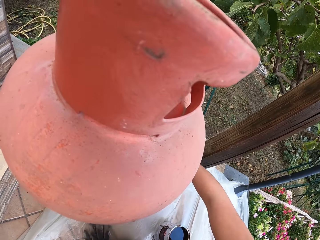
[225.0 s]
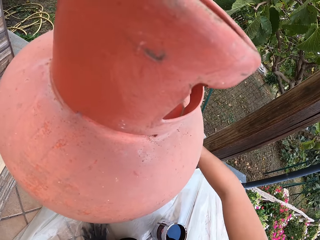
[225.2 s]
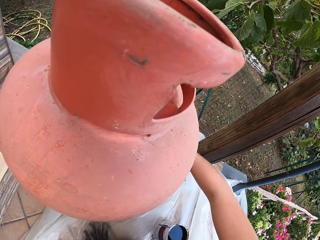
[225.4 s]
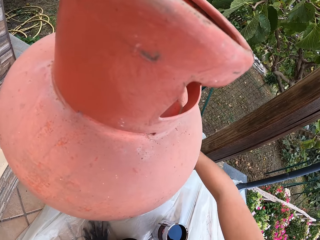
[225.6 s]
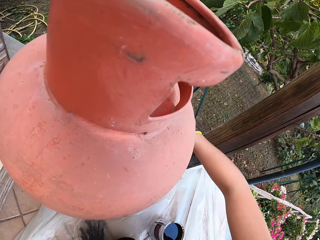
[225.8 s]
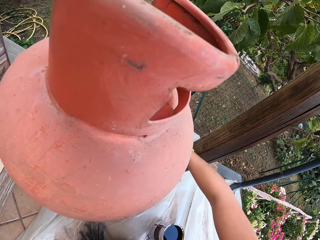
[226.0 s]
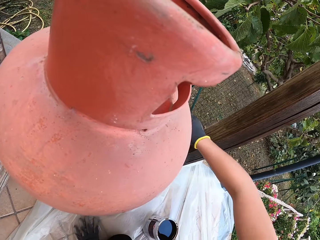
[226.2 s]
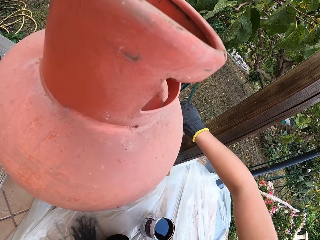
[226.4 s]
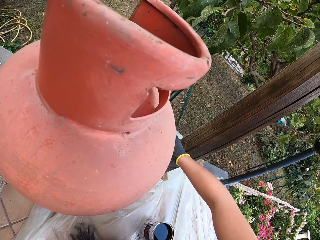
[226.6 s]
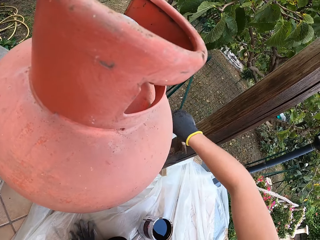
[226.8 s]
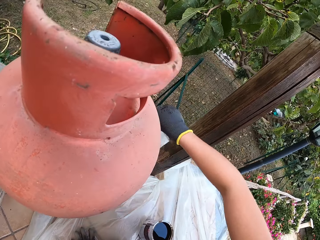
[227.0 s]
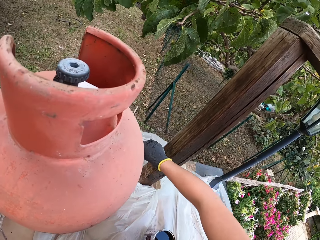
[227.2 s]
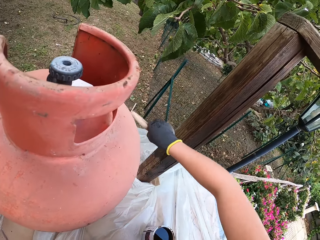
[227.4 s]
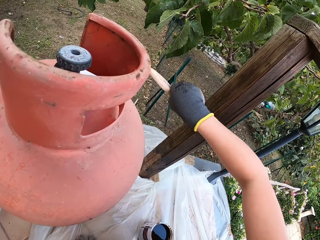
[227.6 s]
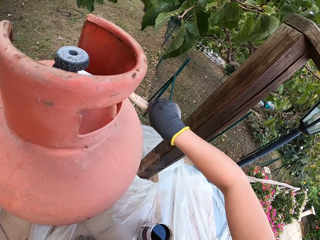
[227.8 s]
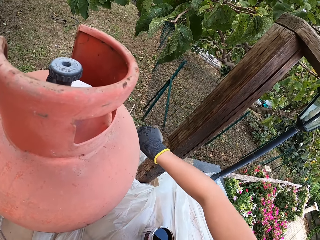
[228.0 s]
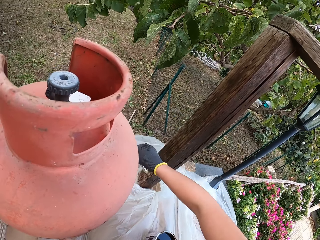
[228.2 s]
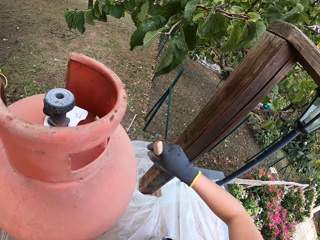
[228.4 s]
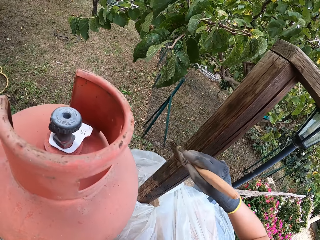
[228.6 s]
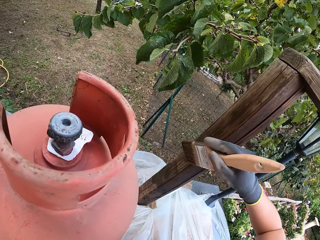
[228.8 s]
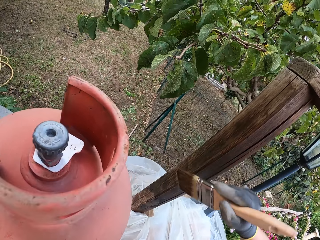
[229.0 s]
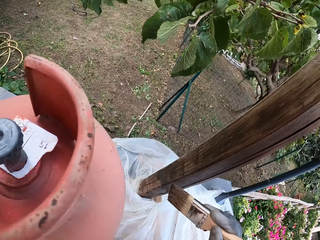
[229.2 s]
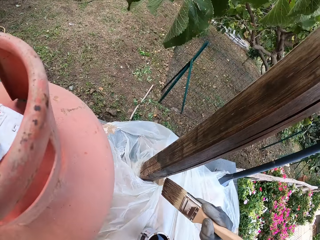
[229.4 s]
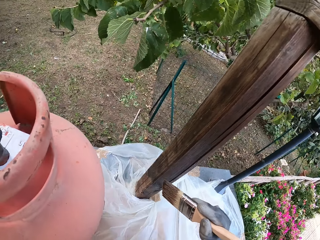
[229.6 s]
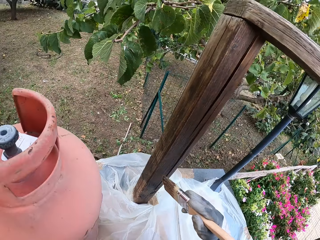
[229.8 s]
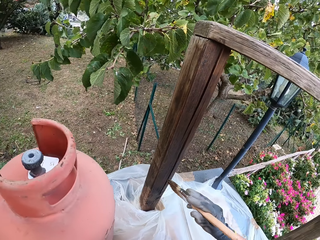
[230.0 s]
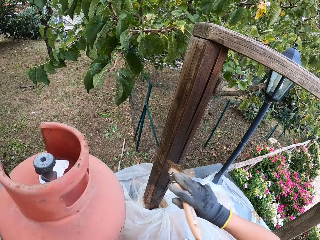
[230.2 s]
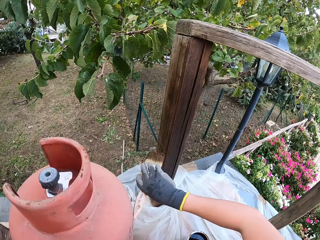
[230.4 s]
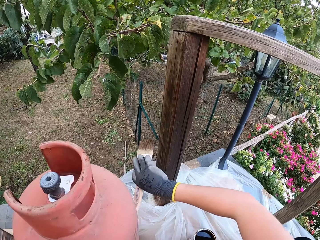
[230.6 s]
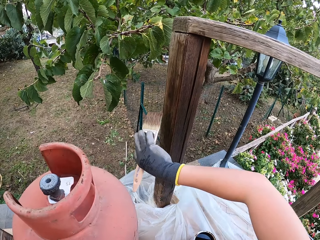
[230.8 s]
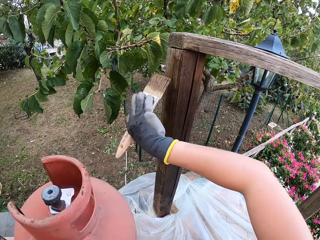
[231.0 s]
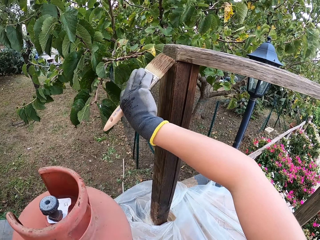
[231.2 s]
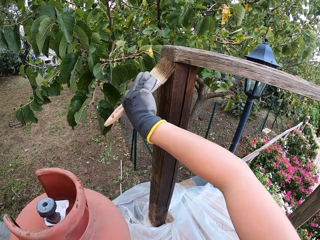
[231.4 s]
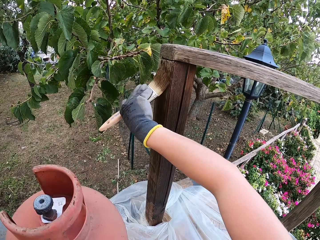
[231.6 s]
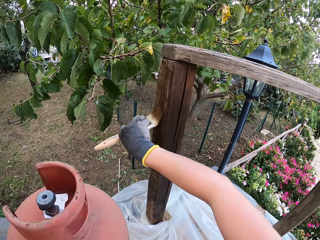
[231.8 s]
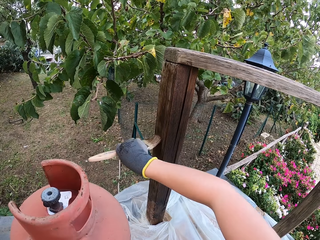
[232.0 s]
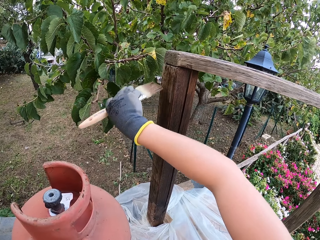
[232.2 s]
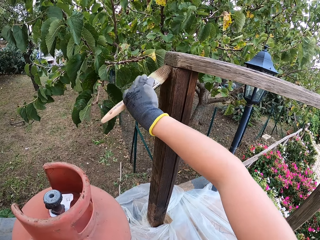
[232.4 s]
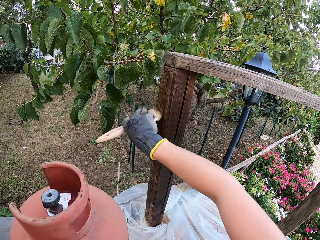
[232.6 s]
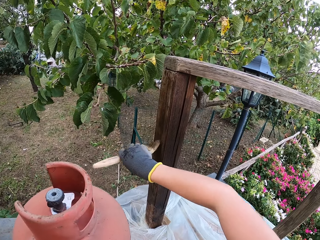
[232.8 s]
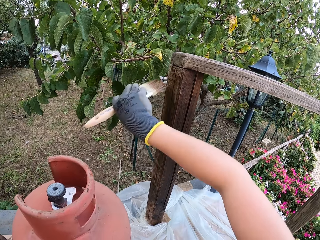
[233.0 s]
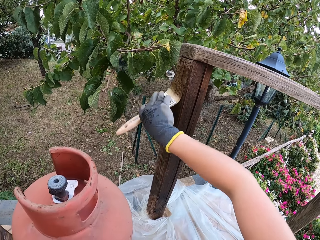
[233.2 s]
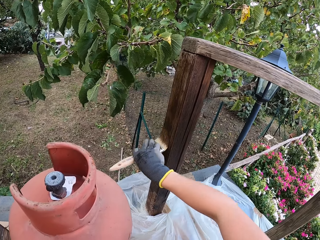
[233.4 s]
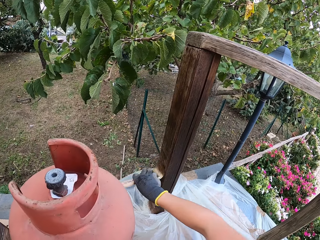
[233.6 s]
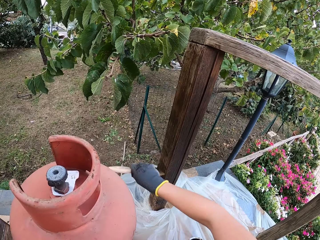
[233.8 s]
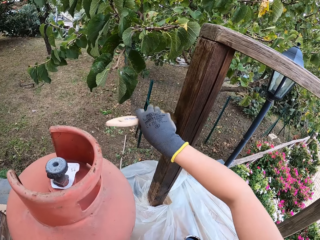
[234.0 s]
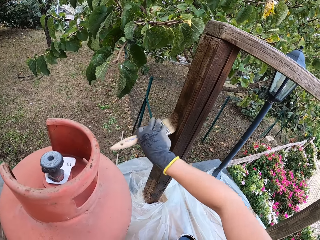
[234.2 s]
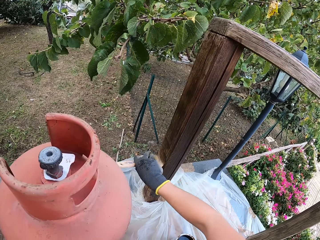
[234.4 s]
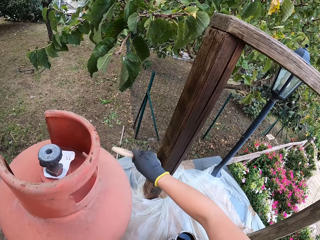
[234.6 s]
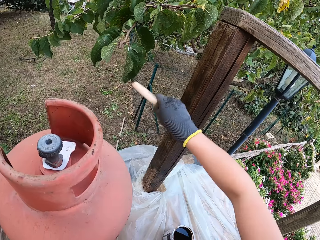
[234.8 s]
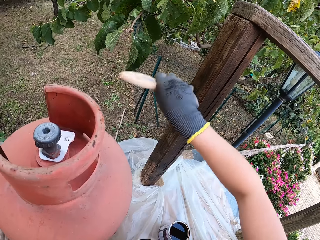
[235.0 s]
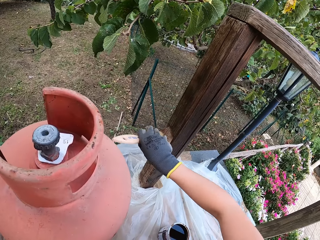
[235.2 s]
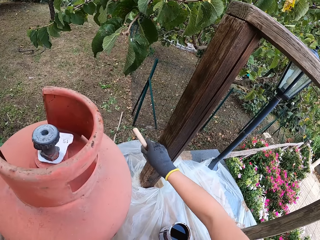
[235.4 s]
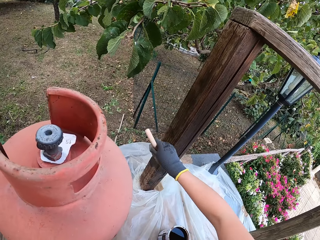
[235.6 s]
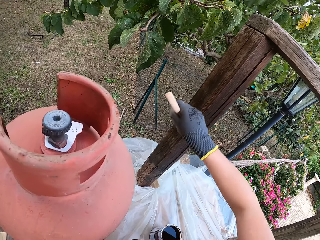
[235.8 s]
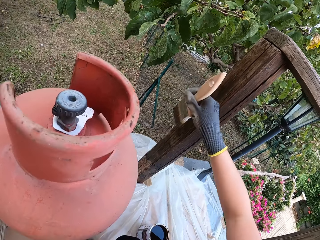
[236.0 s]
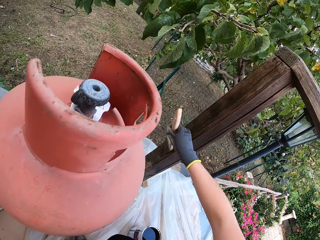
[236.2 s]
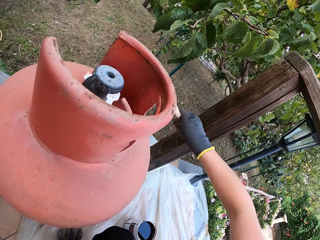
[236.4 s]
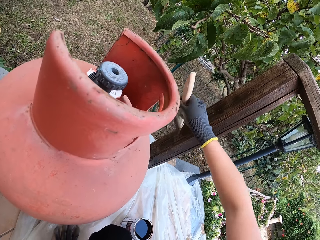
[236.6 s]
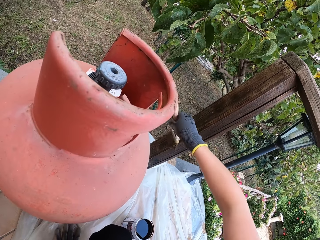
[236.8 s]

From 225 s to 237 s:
The camera wearer holds the paint brush and paints the balustrade.

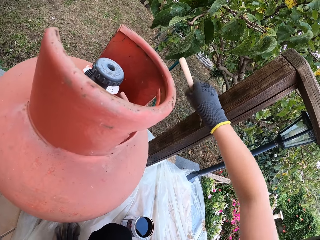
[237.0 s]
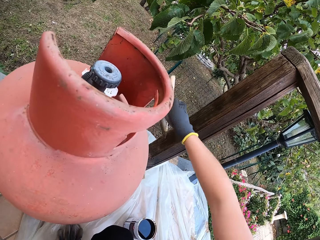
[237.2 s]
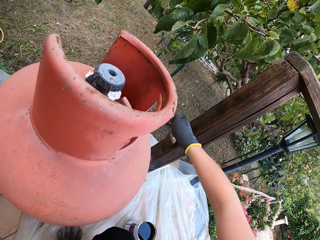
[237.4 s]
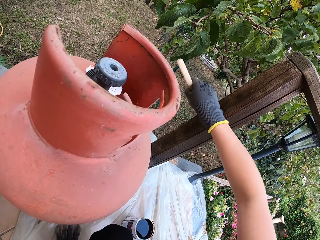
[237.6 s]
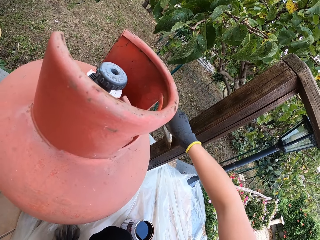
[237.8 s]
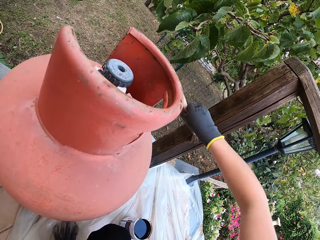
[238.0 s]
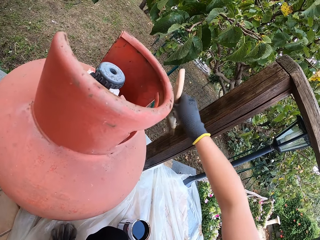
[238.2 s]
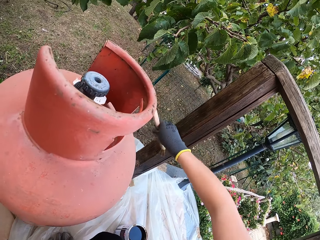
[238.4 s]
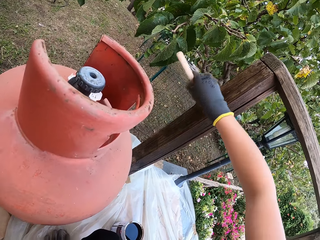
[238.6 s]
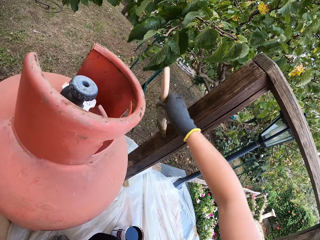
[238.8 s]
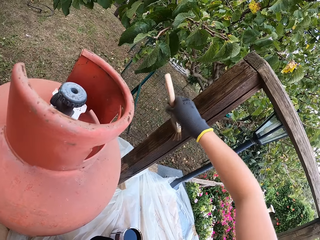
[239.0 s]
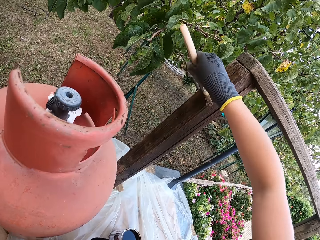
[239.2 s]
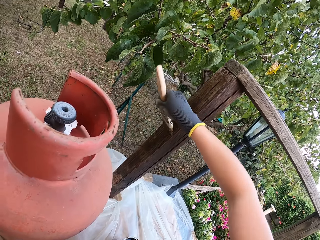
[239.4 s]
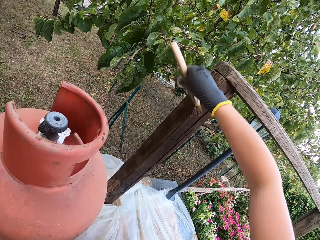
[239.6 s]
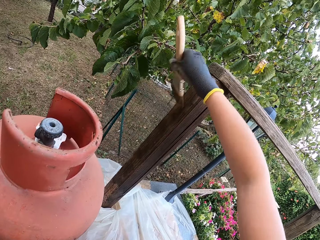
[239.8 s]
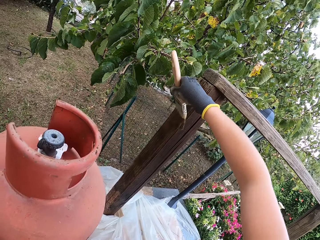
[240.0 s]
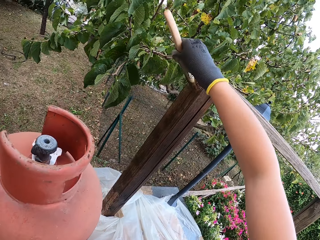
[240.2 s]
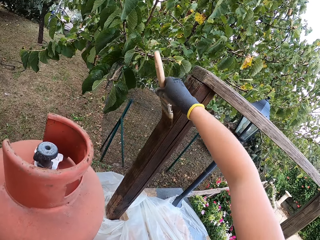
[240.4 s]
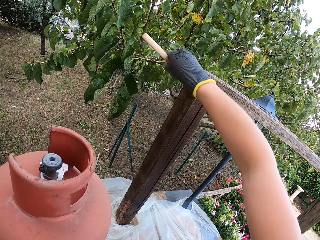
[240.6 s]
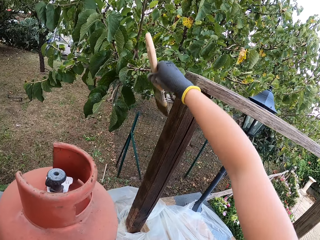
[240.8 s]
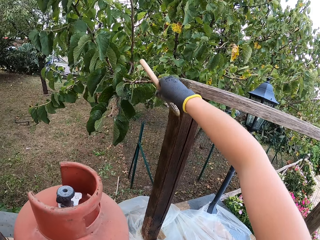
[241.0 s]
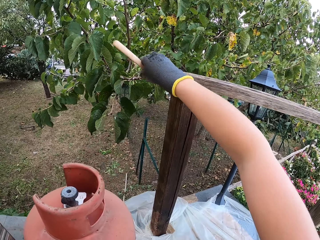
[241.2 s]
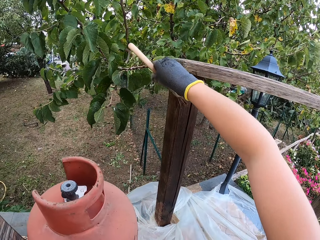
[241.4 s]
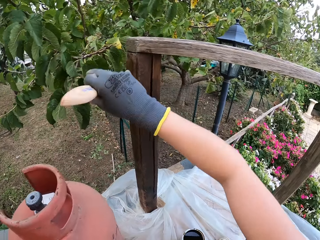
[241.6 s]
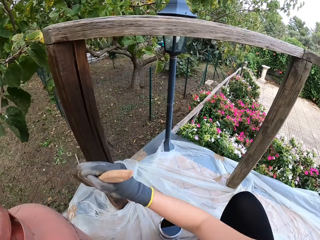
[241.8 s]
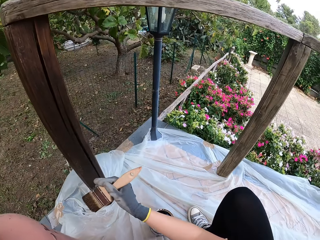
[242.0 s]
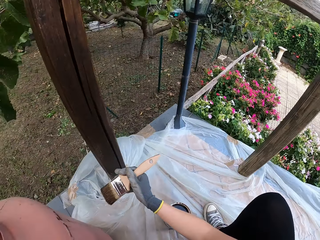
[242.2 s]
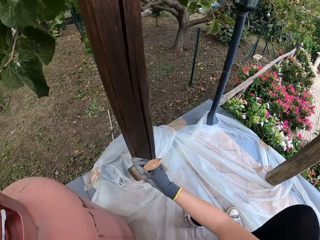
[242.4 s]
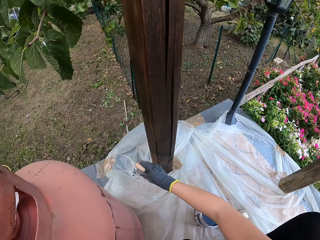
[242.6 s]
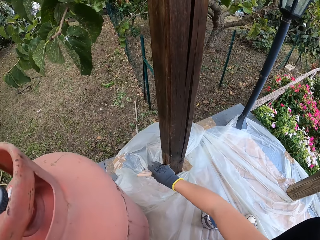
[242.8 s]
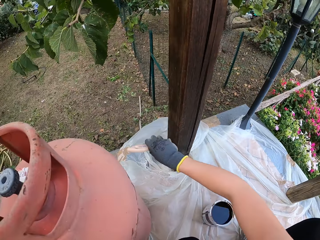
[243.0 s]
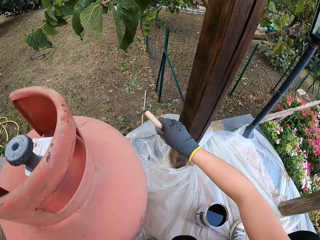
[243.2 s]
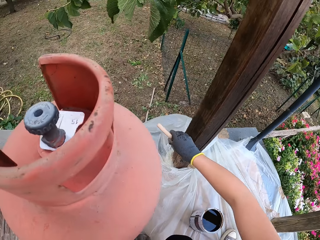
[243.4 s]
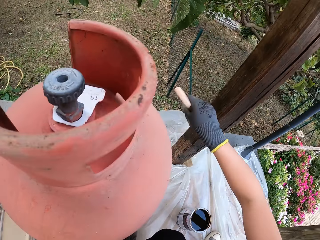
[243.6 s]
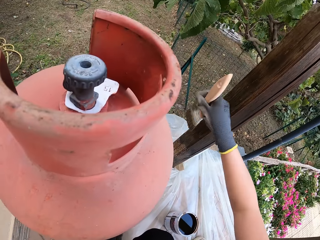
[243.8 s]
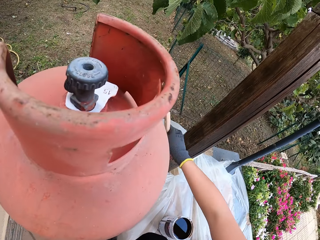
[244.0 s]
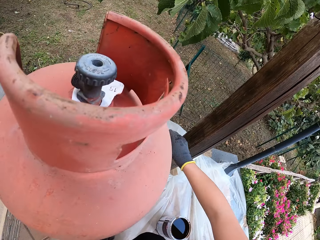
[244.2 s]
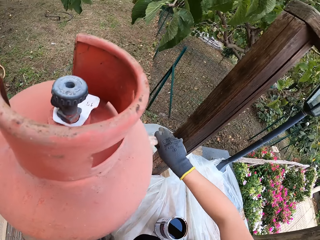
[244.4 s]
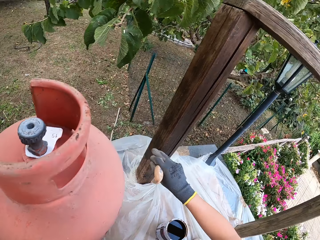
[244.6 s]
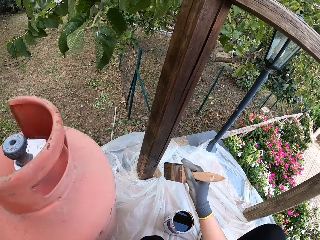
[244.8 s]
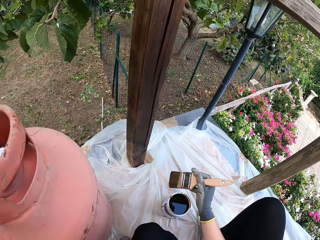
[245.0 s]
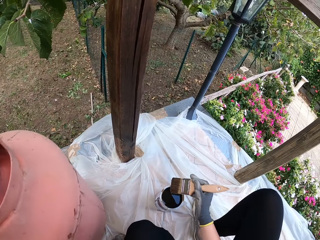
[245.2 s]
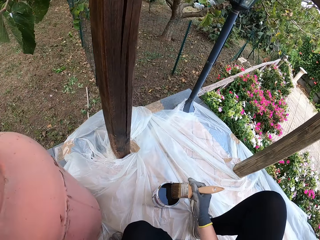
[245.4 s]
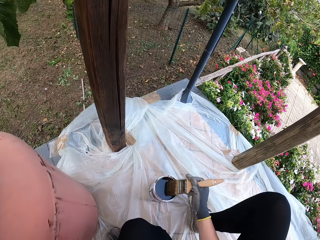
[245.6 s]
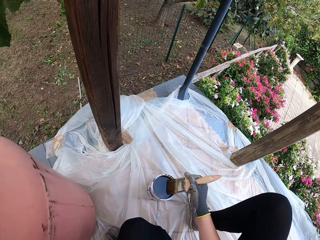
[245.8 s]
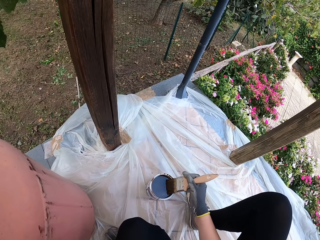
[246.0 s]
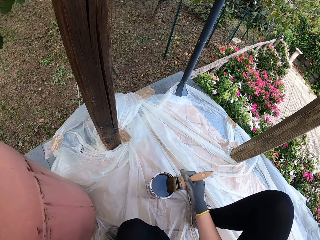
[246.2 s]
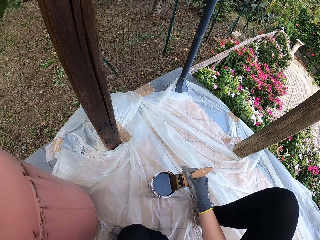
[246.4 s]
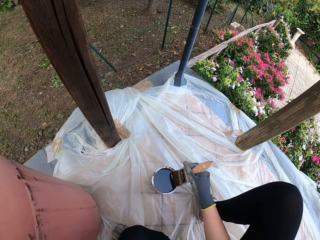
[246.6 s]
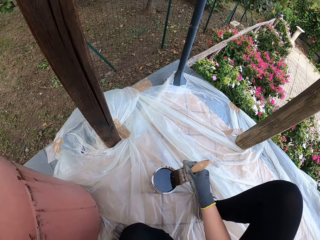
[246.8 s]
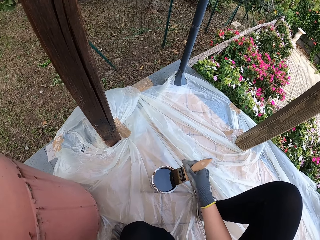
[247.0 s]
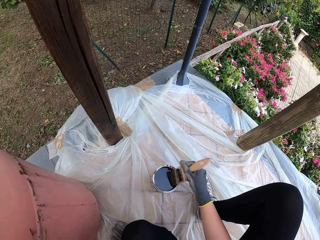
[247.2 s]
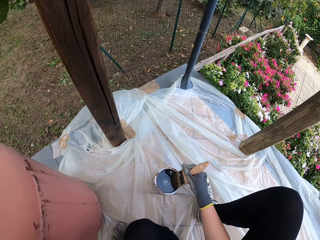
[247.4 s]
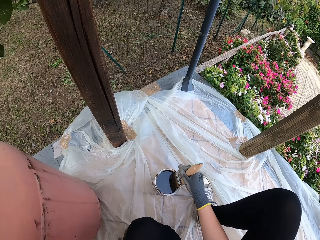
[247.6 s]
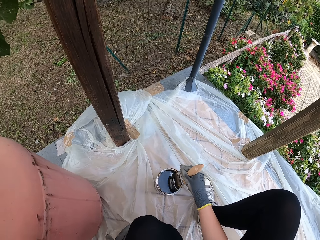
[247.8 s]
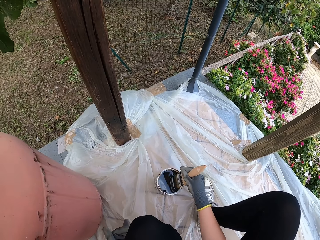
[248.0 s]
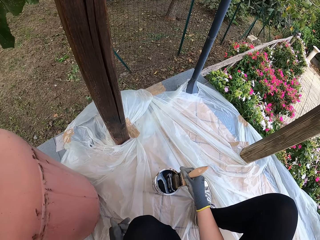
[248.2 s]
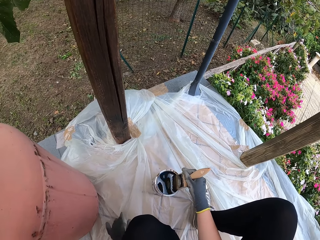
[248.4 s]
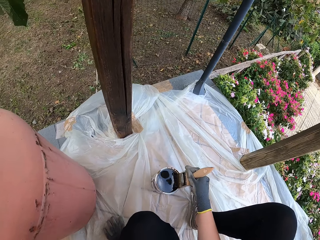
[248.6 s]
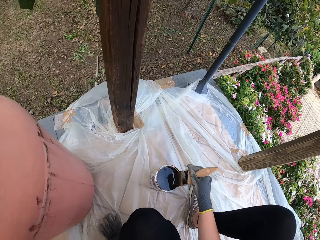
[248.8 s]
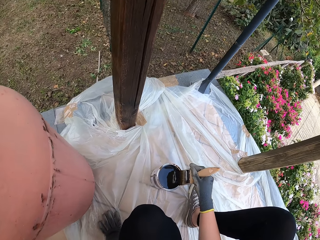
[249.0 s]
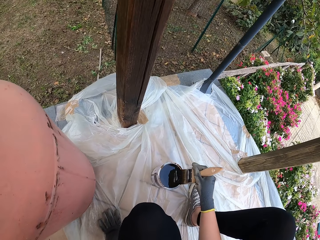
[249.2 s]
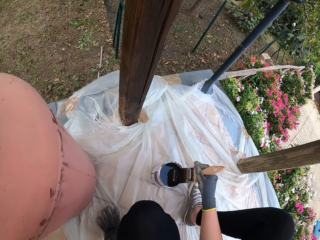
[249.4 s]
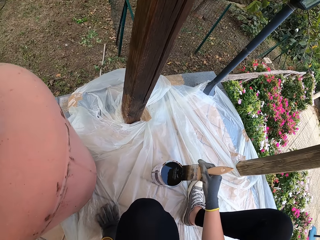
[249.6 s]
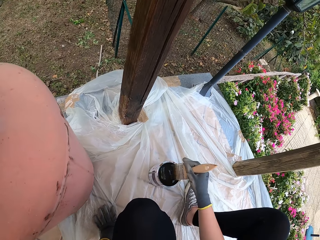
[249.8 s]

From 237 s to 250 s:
The camera wearer holds the paint brush. They paint the balustrade and draw paint from the paint can with the paint brush.
